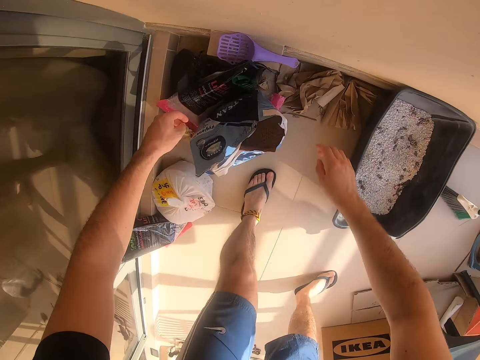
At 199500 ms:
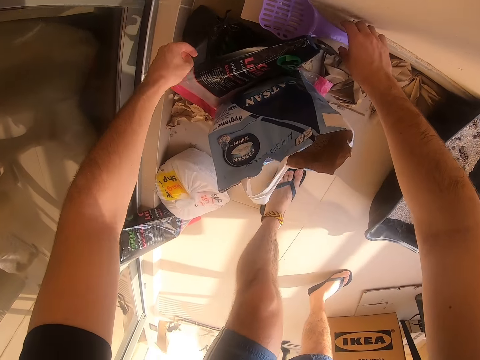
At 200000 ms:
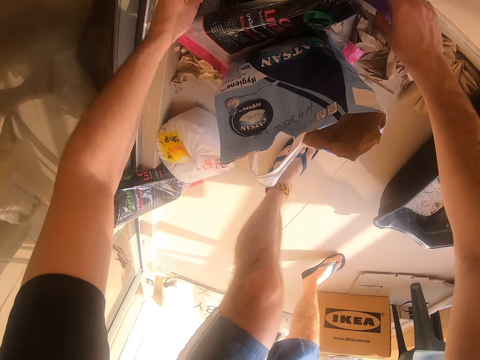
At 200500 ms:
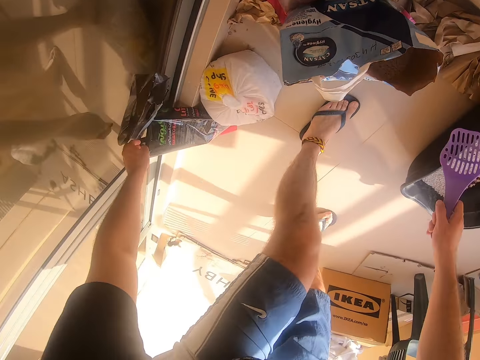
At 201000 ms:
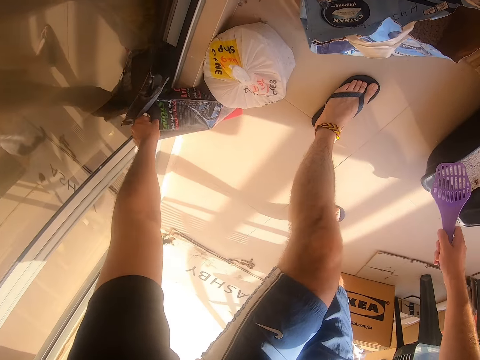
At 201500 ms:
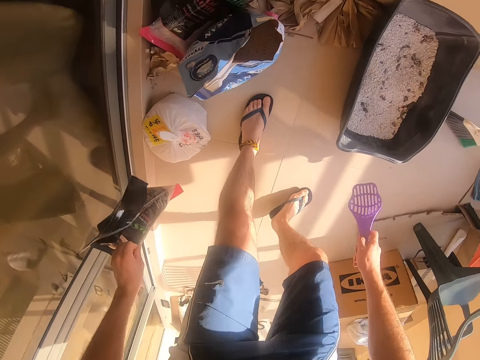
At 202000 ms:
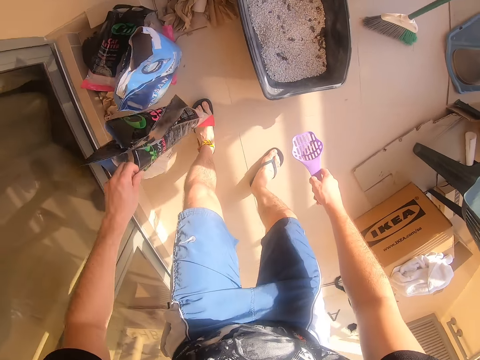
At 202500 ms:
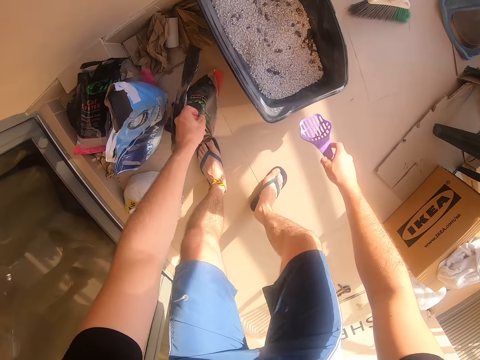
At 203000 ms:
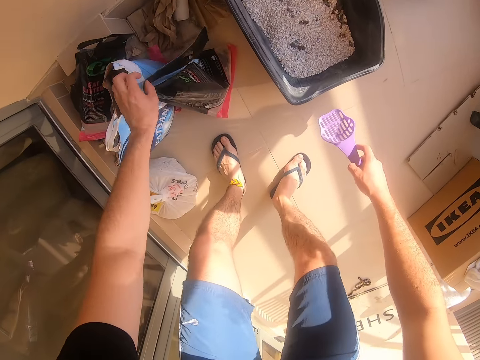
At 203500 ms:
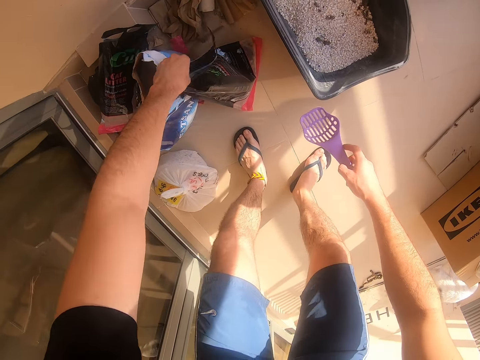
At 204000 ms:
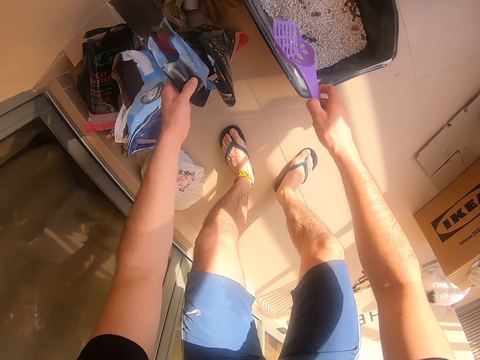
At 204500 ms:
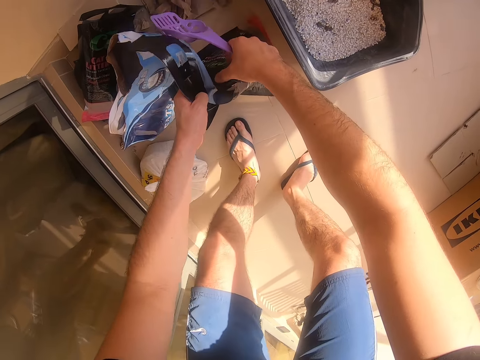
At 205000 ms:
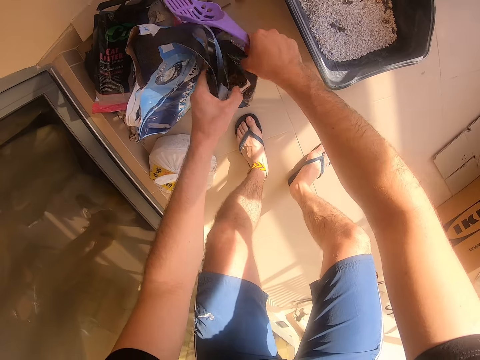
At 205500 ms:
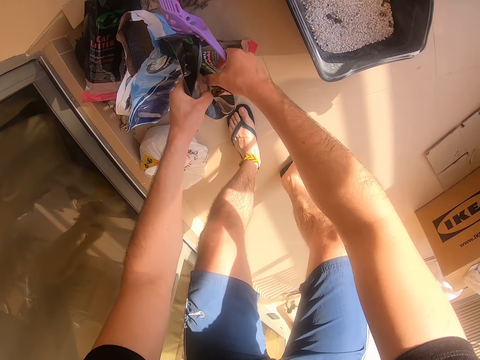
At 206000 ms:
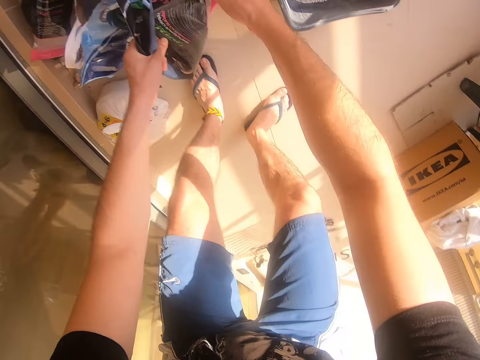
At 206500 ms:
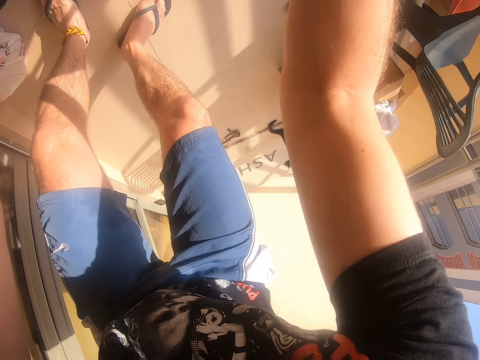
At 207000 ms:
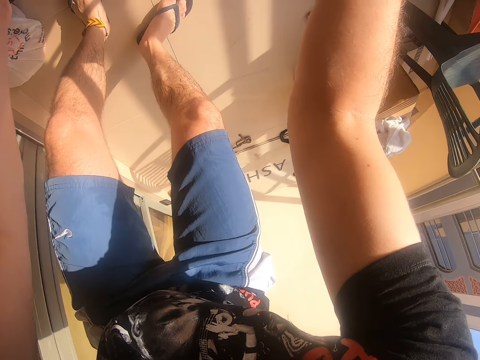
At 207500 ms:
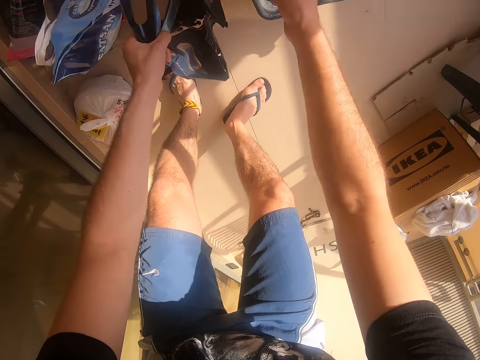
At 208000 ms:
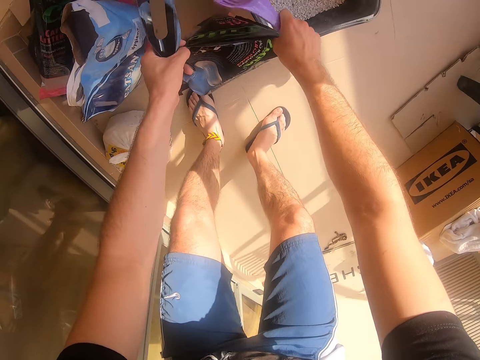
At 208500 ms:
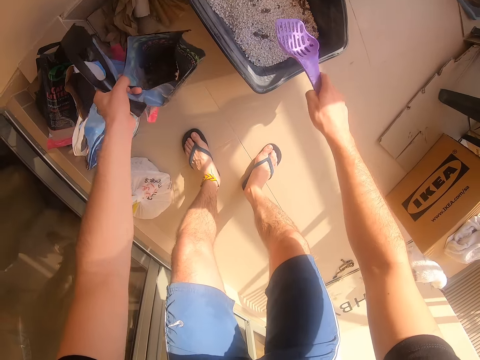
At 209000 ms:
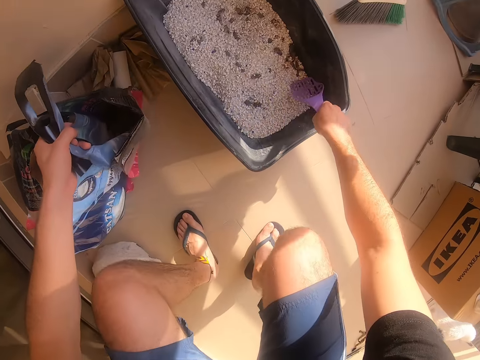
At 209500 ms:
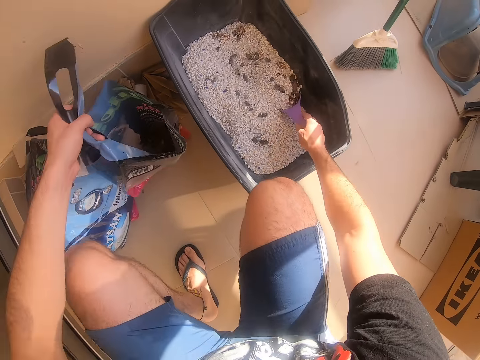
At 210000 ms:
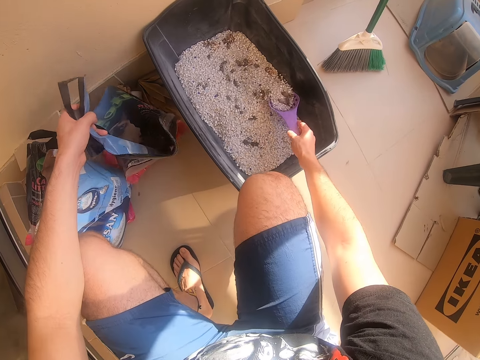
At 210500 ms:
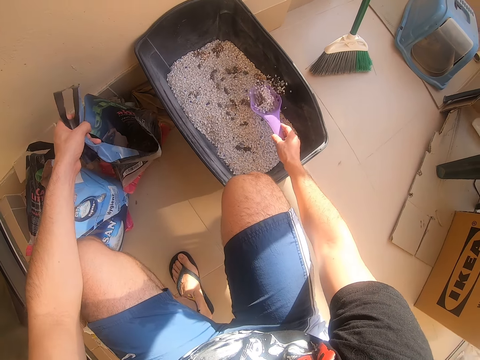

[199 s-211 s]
The camera wearer moves both hands. They pick a siever. They move both hands. They pick a nylon paper bag. They lift the nylon paper bag. They place the nylon paper bag down. They stretch the nylon paper bag. They lift the right hand. They open the paper bag. They look around. They move the right hand. They pull the nylon paper bag. They move both hands. They scoop something. They sieve something.

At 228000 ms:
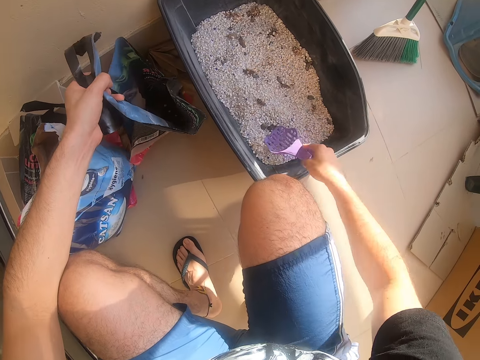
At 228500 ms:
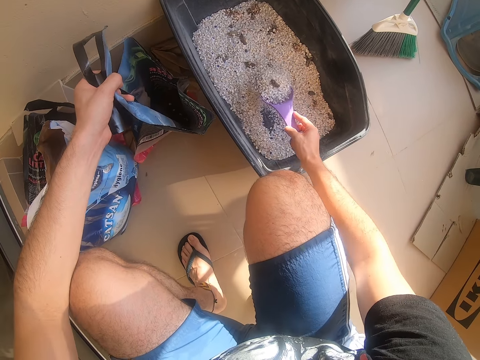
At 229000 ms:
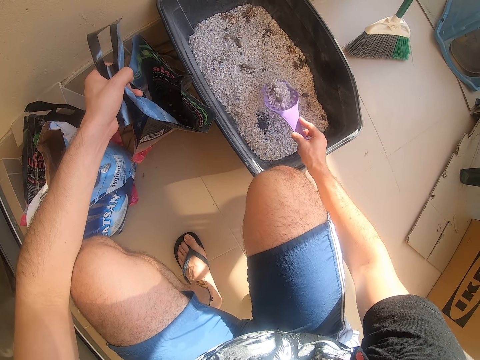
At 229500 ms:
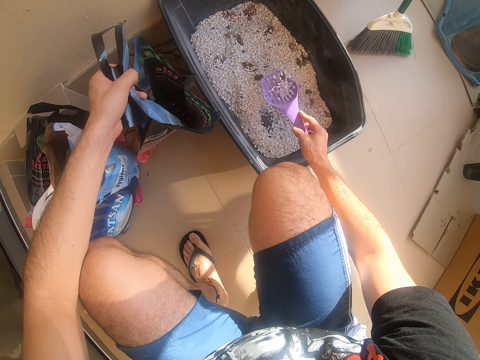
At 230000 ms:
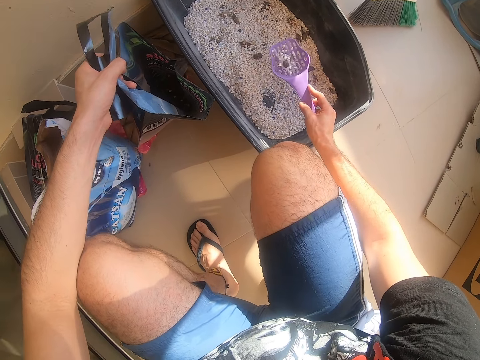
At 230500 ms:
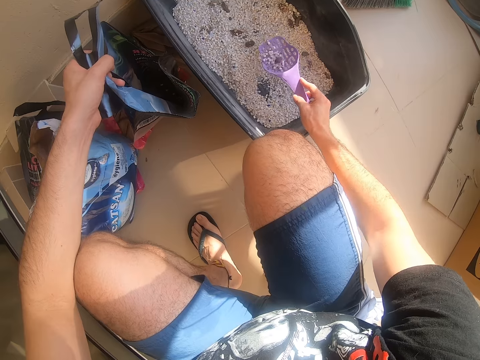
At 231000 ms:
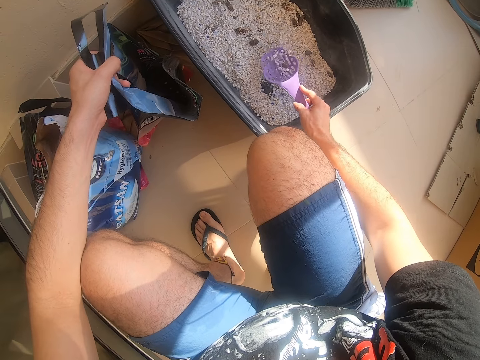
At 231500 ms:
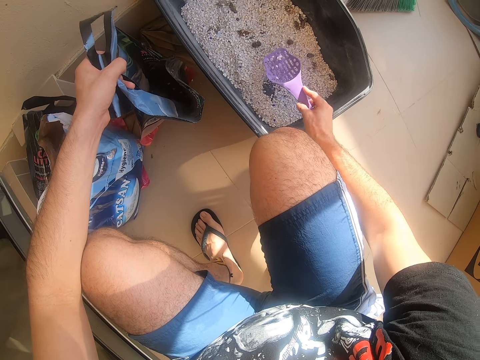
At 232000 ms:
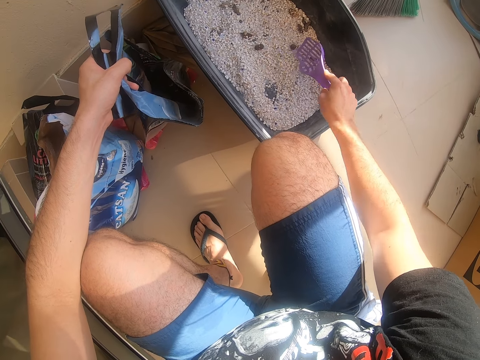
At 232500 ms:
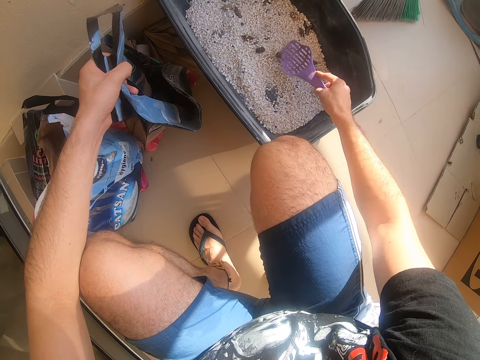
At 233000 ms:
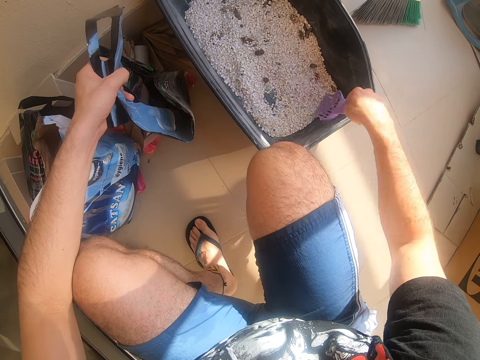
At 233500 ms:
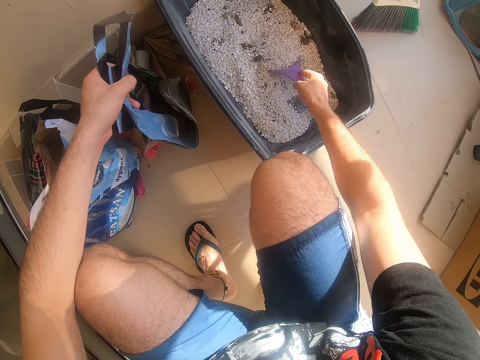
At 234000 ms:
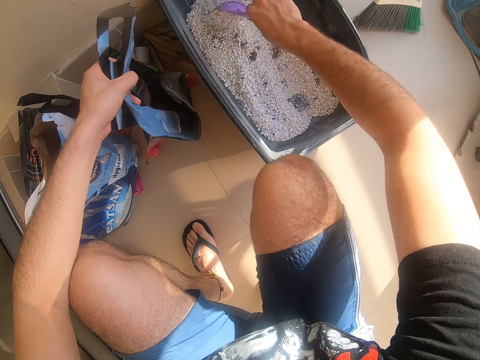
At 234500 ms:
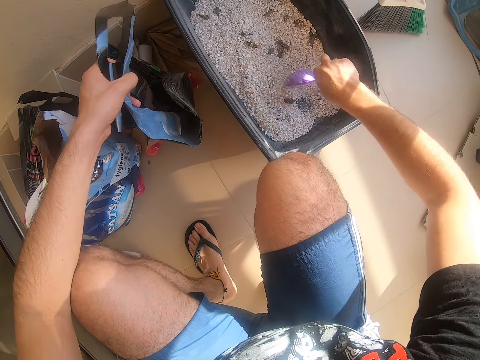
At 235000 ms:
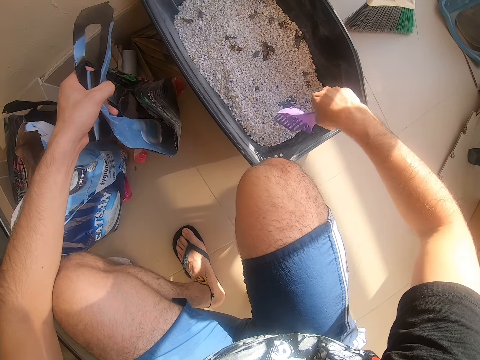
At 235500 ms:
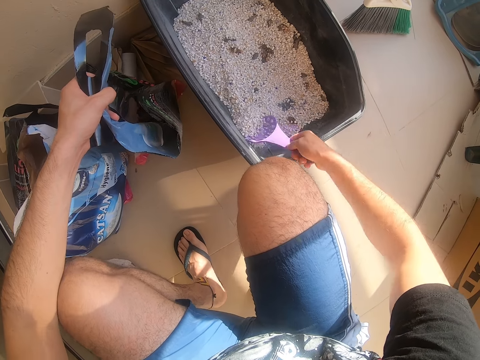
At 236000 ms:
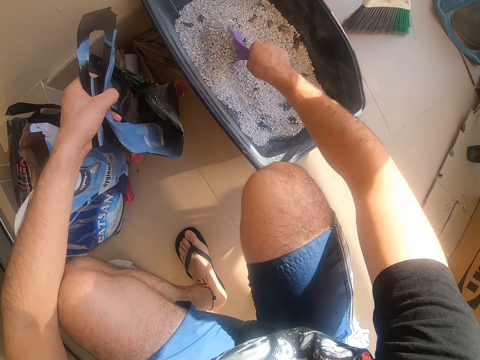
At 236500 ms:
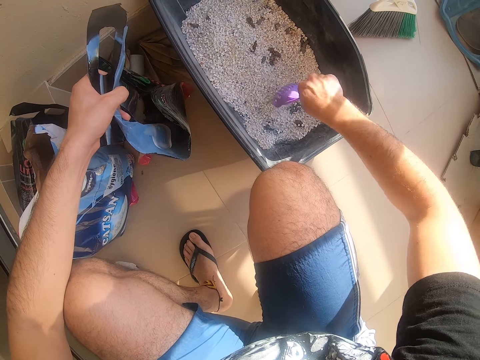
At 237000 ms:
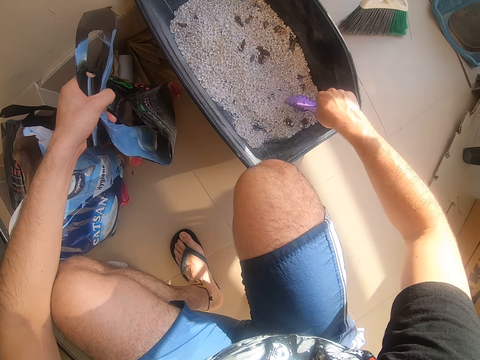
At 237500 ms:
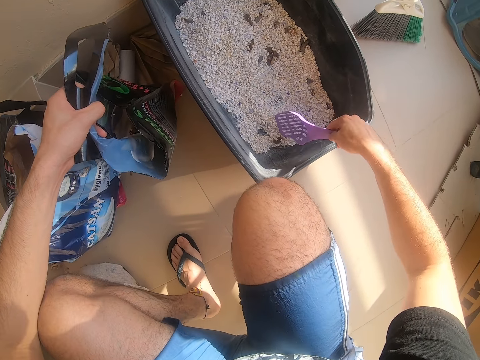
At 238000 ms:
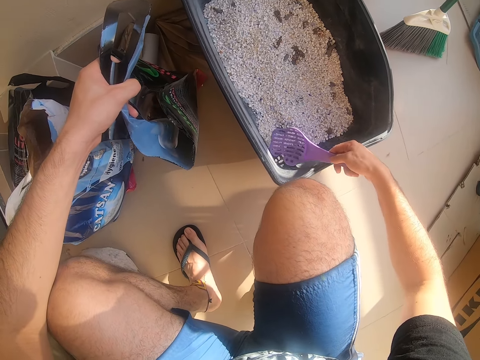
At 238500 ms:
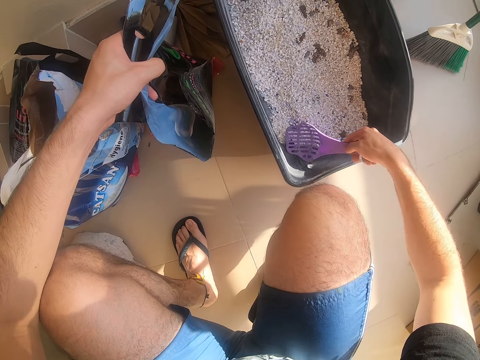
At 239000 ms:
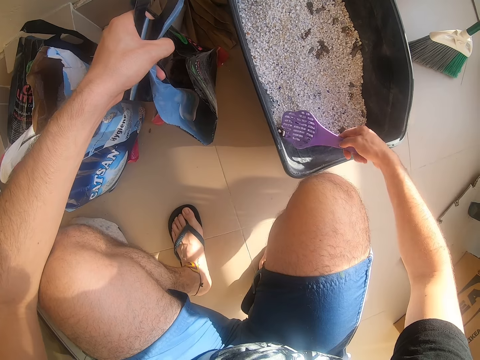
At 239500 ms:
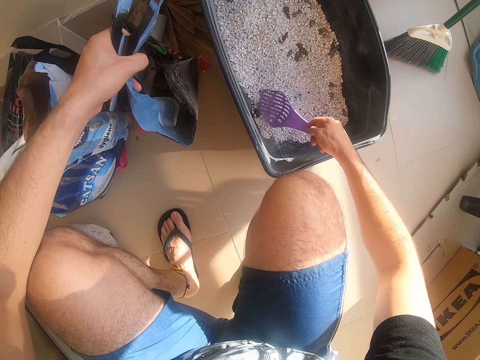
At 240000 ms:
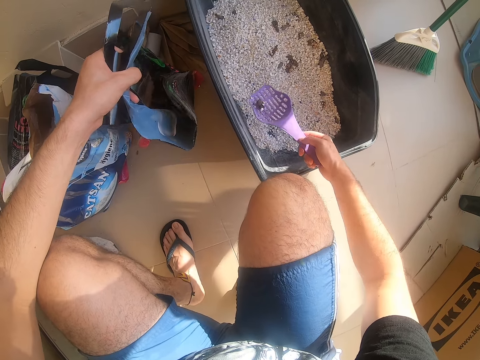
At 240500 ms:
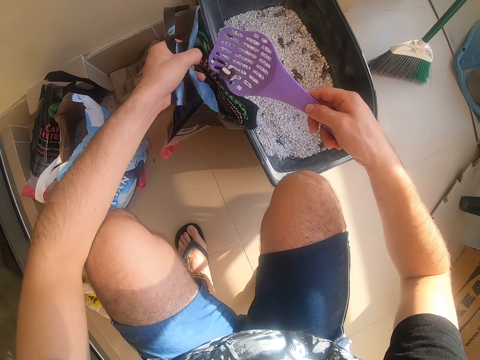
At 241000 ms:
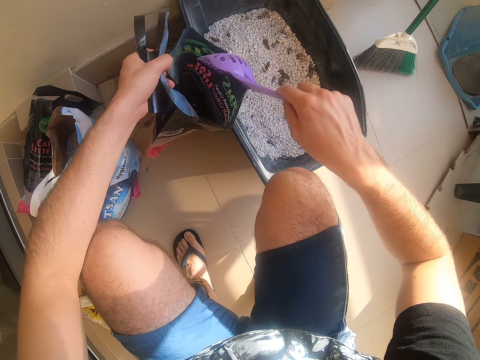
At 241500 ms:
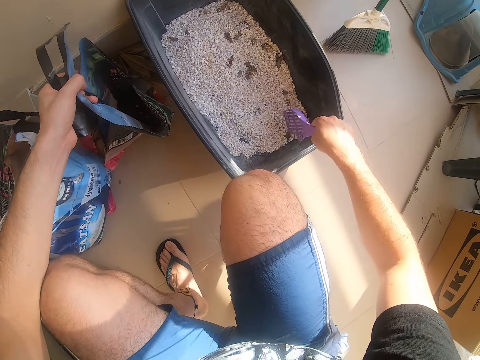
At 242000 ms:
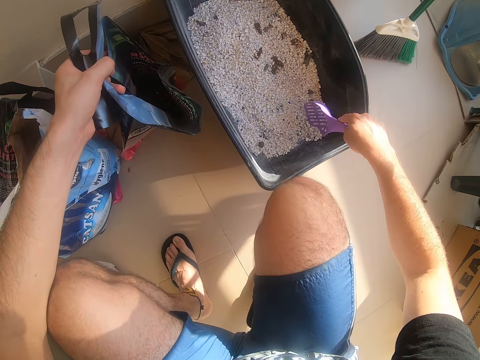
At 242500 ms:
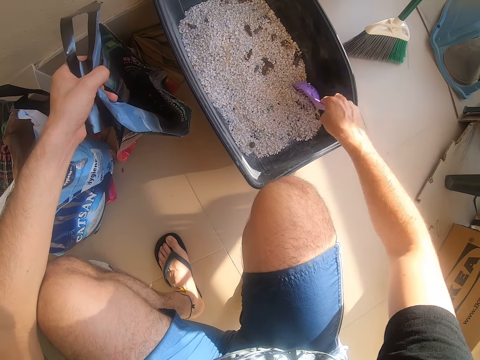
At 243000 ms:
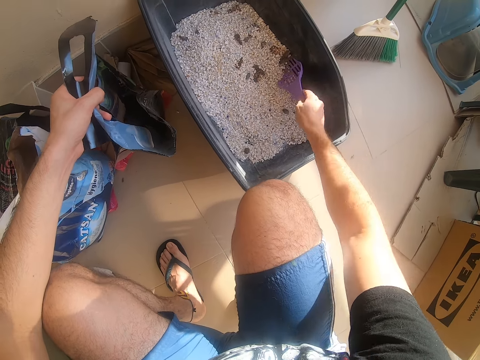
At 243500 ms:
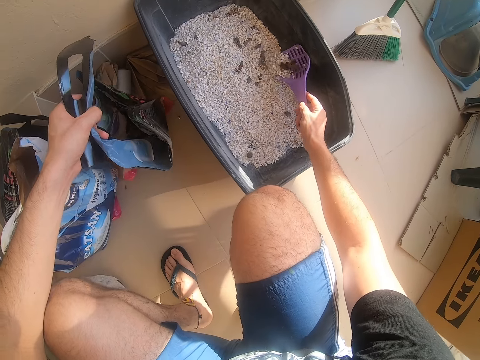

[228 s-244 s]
The camera wearer moves the siever. They scoop something. They sieve something. They move the siever. They stir something. They scoop something. They lift the siever. They pour something on the nylon paper bag. They move the siever. They stir something. They scoop something.
